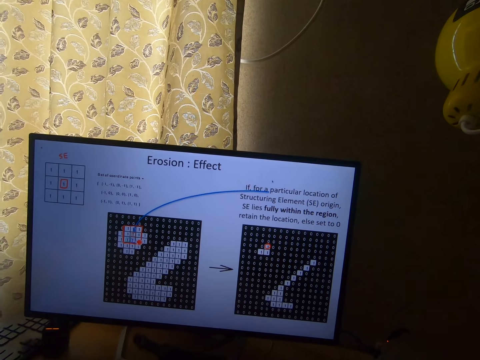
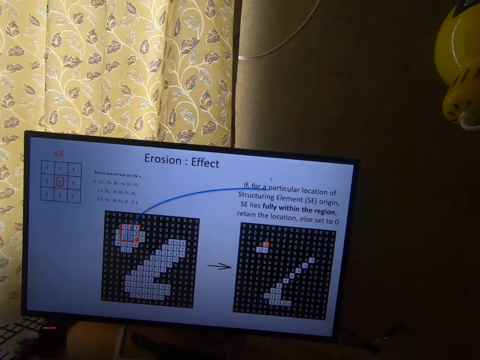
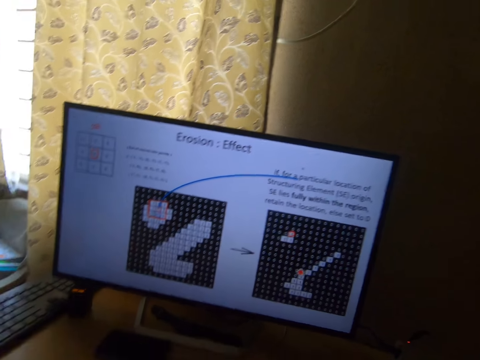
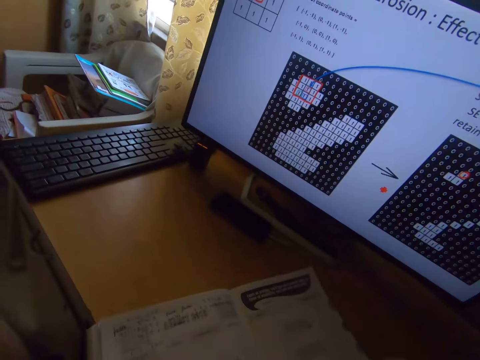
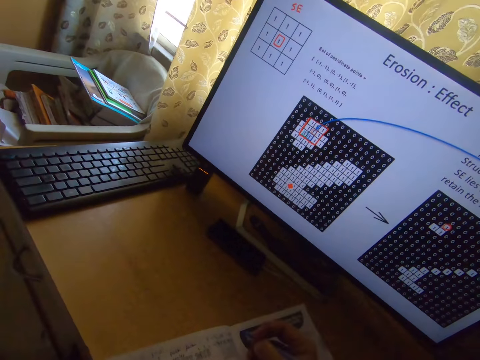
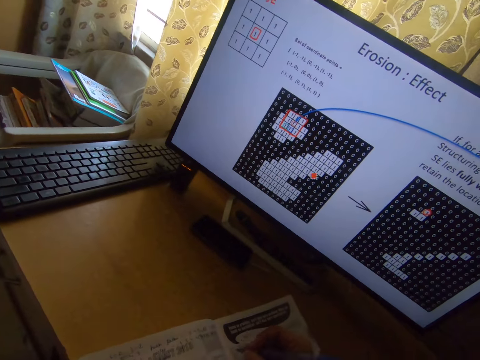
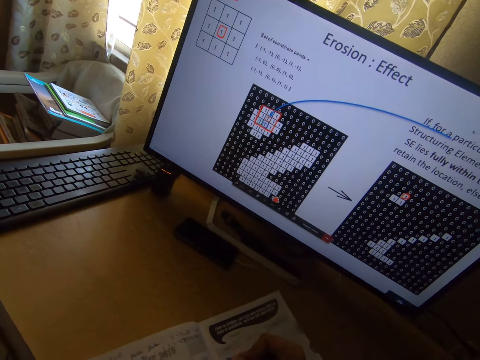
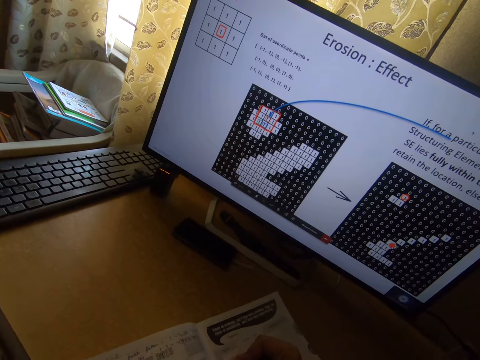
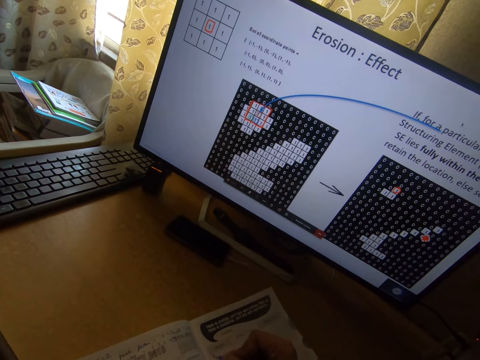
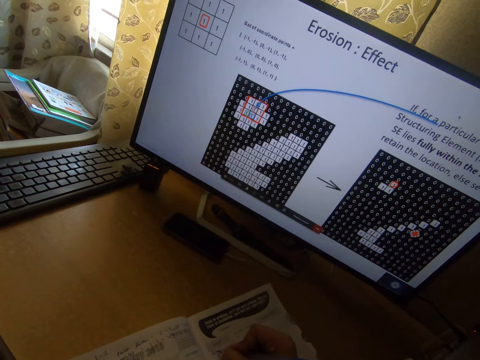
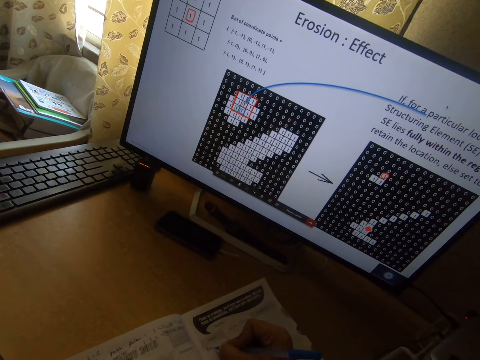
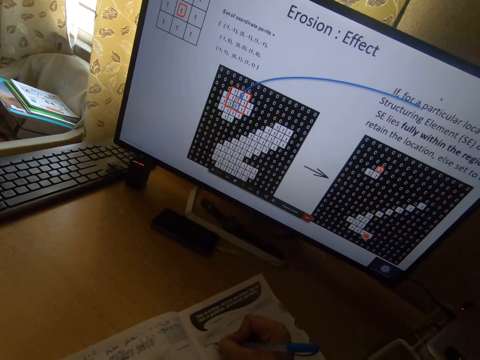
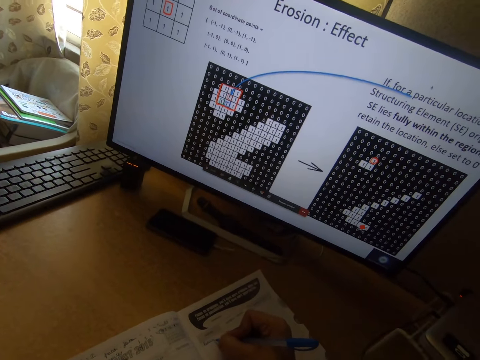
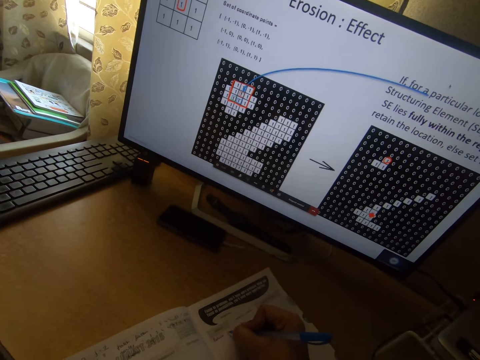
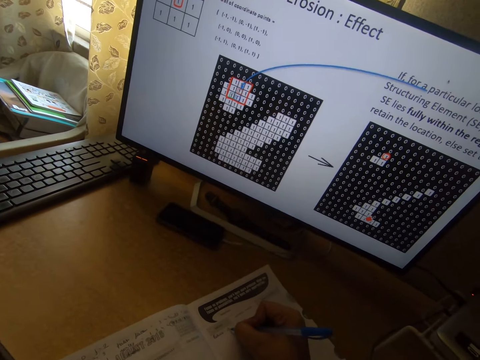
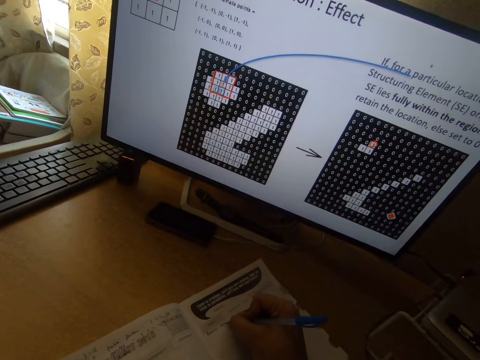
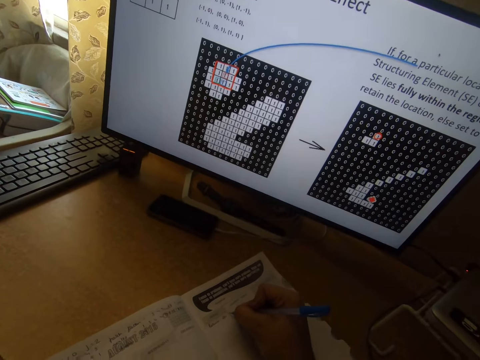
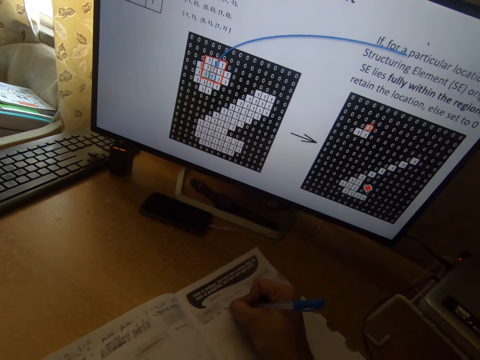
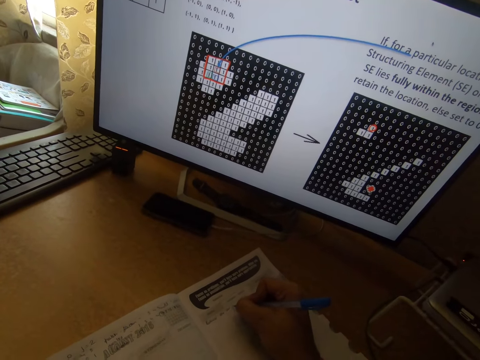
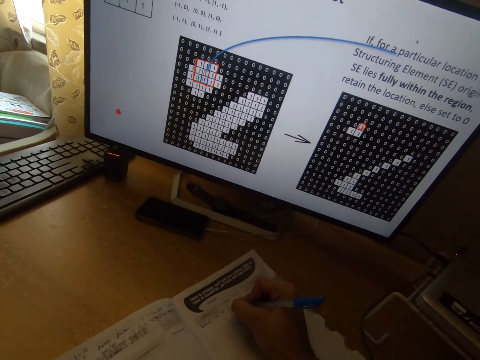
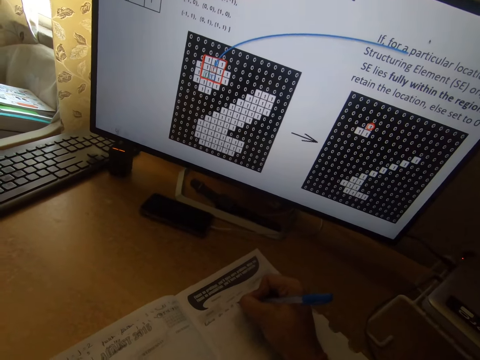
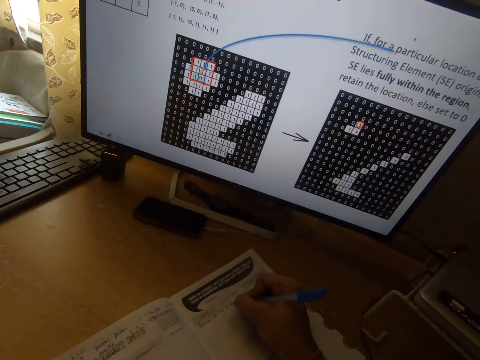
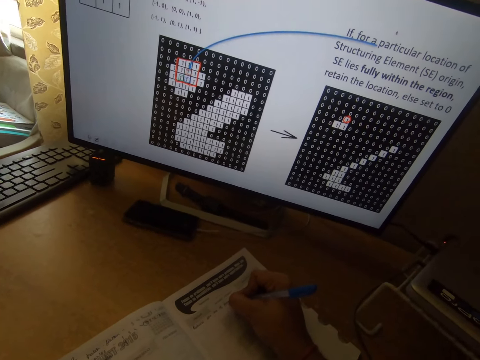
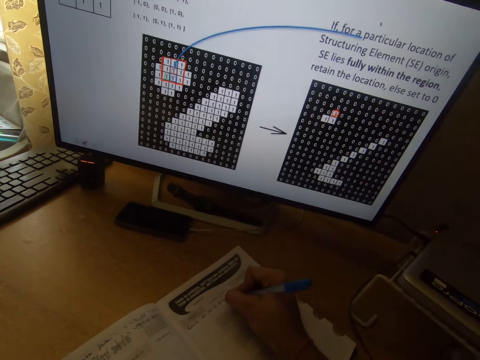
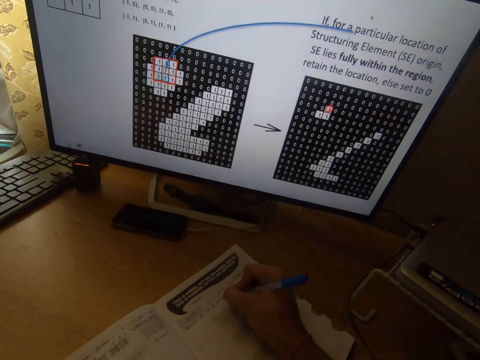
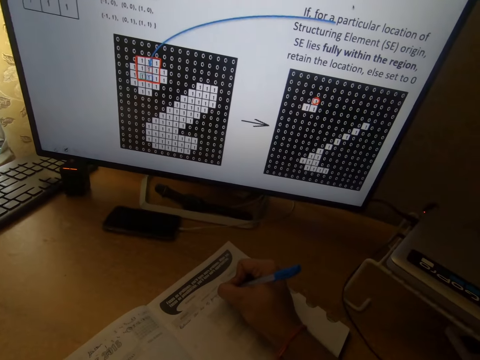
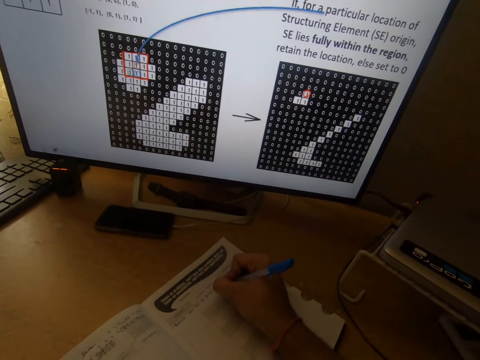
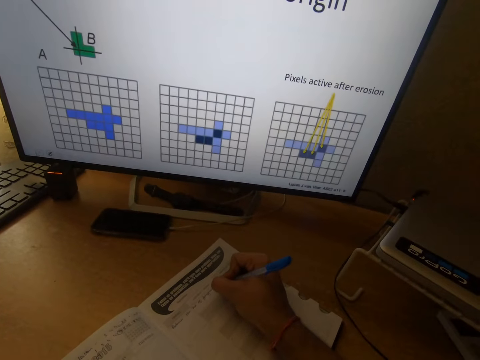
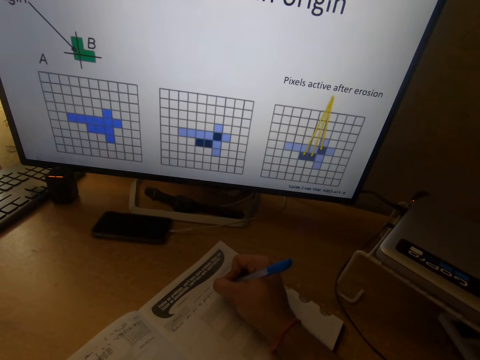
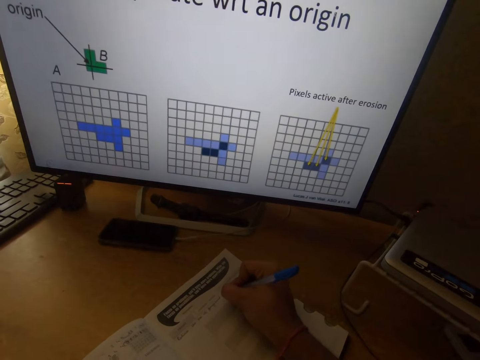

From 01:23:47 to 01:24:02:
The camera wearer places his right hand on the book. He holds the pen with his right hand. He writes on the book with the pen in his right hand.

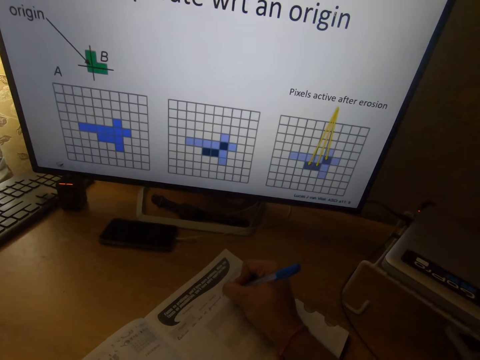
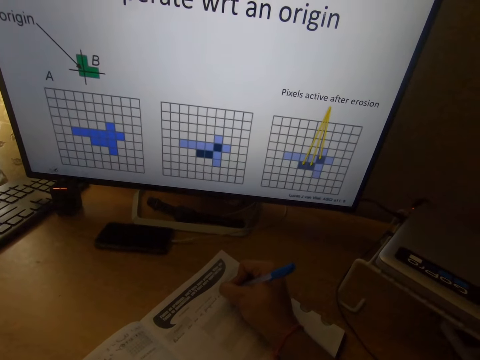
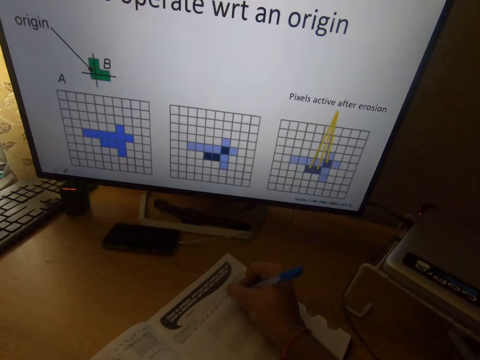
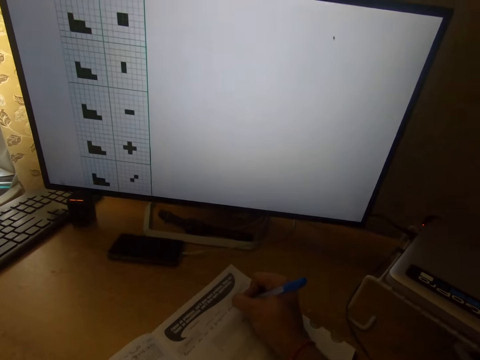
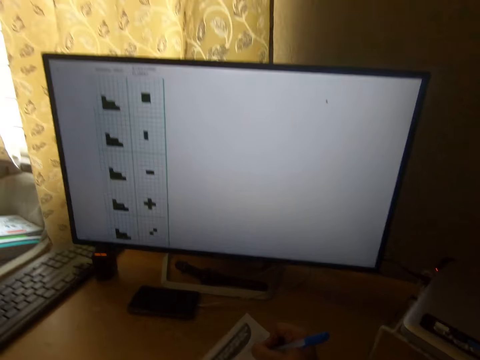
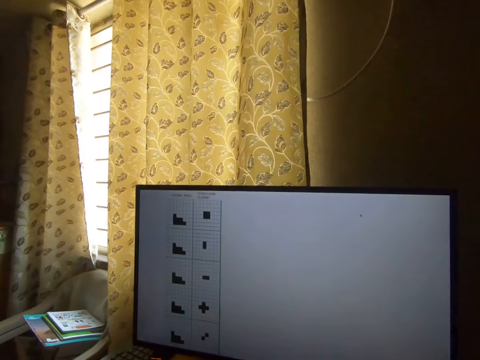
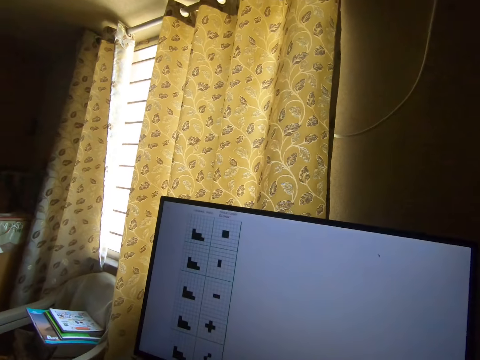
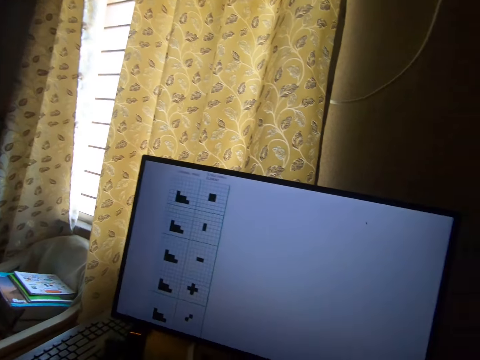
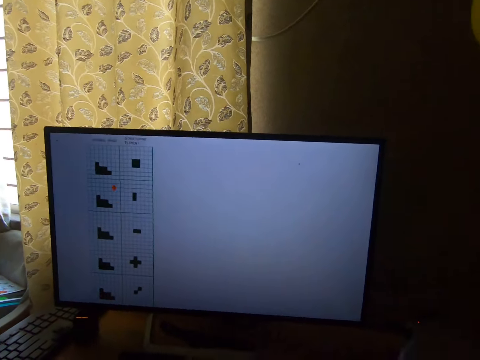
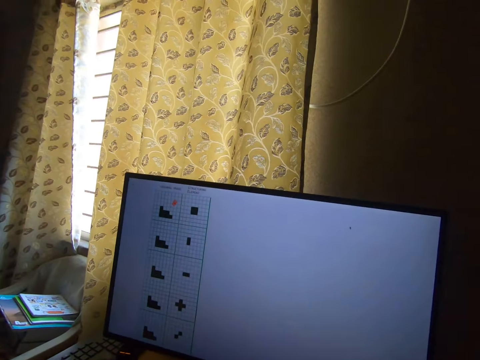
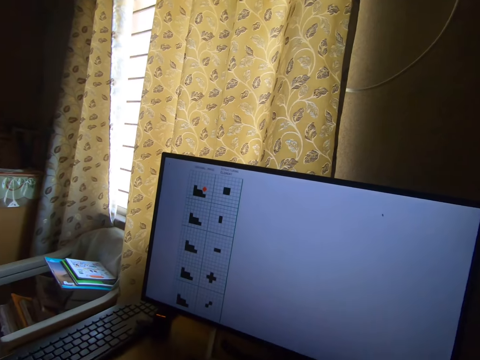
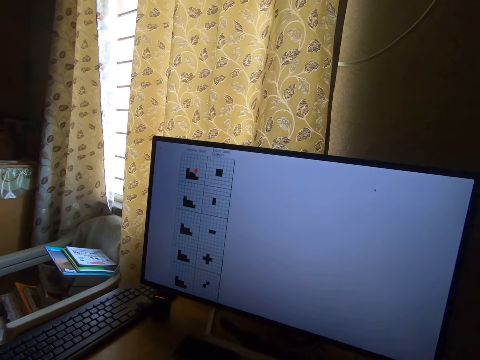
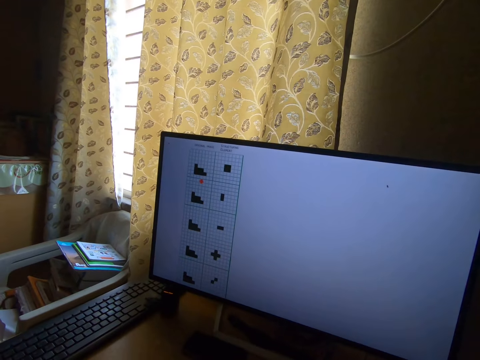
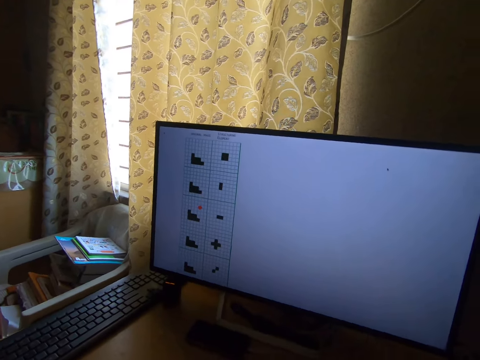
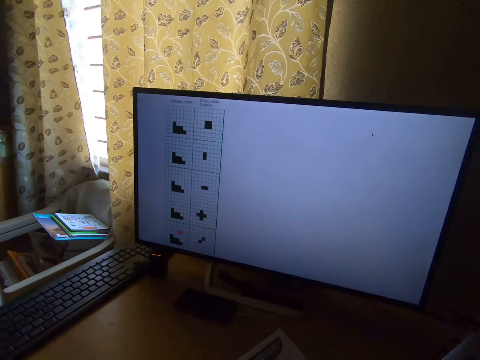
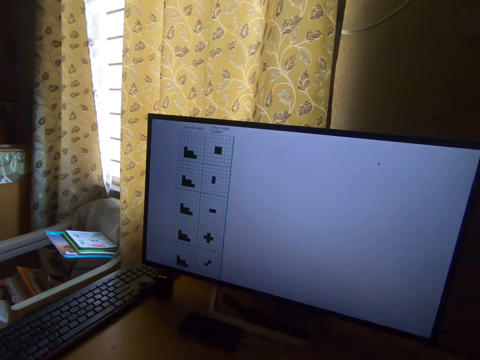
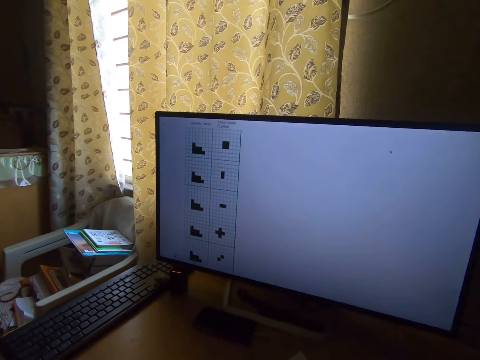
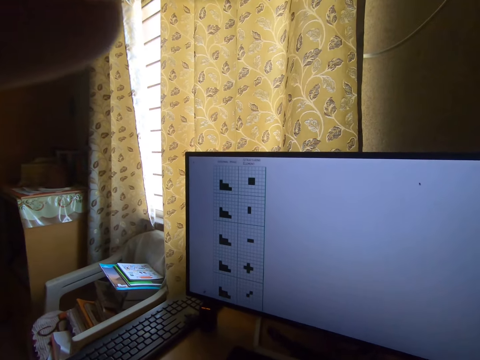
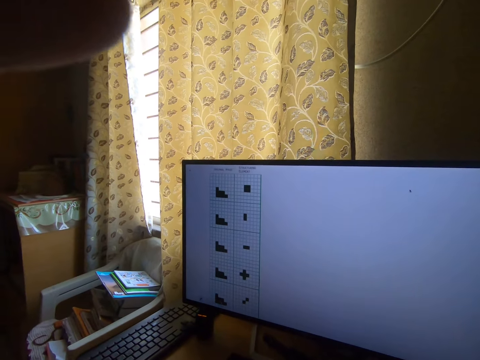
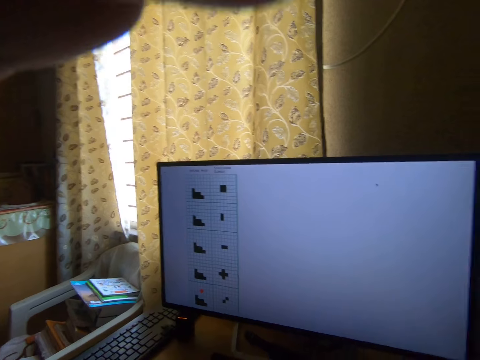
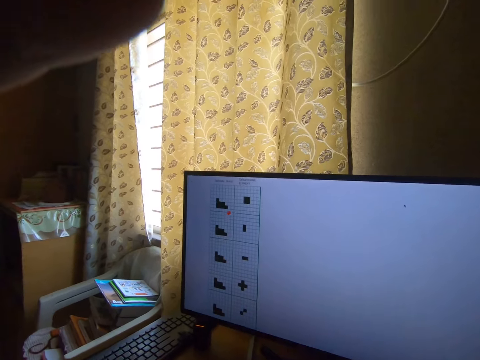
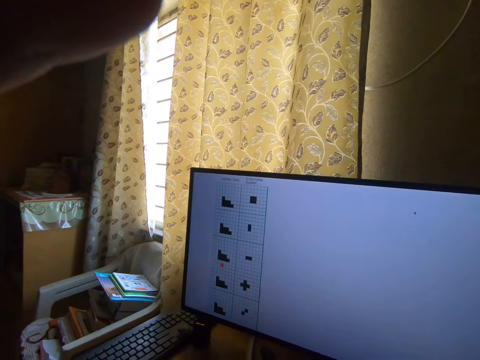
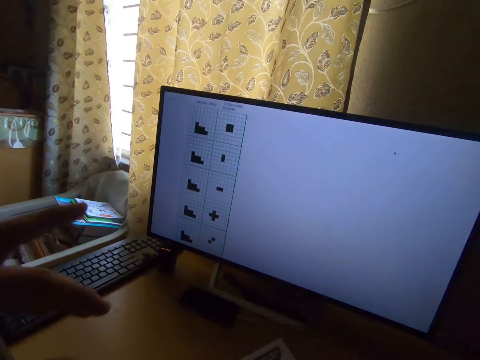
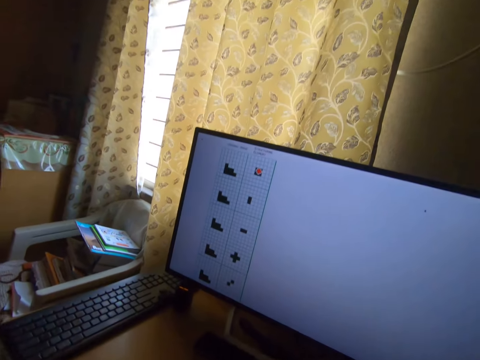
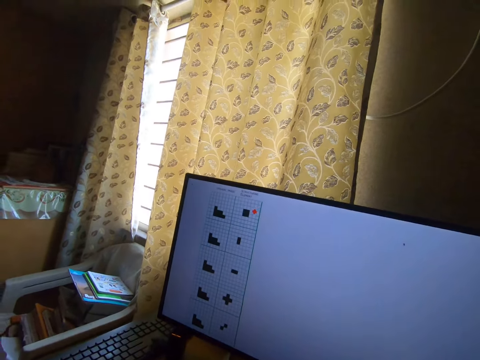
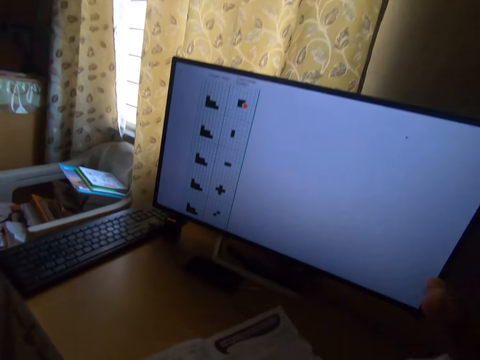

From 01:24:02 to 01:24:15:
The camera wearer looks at a monitor. He adjusts a camera on his head with his left hand. He lowers his left hand.
